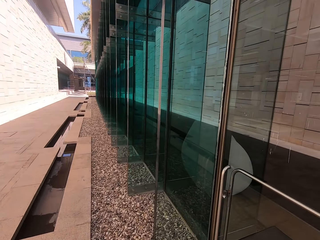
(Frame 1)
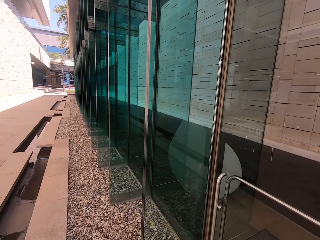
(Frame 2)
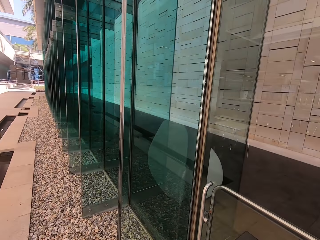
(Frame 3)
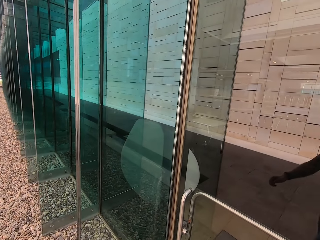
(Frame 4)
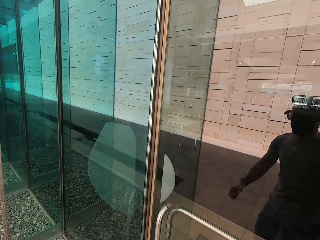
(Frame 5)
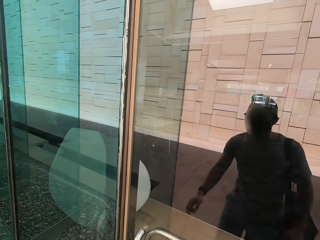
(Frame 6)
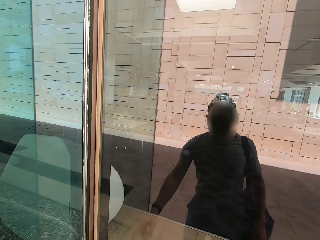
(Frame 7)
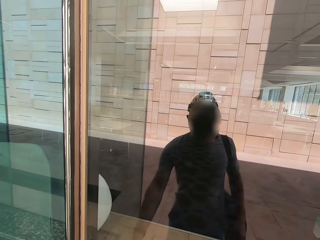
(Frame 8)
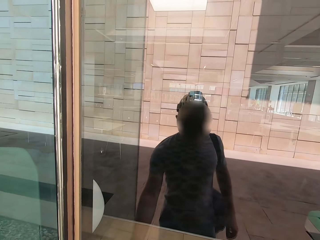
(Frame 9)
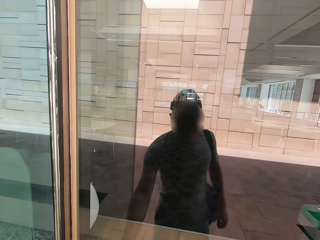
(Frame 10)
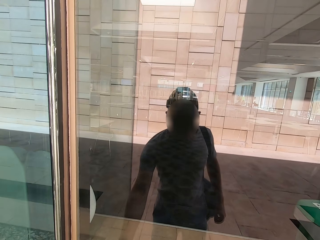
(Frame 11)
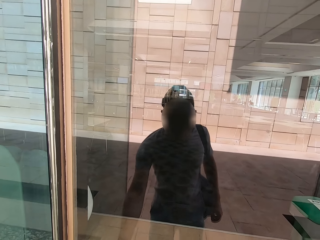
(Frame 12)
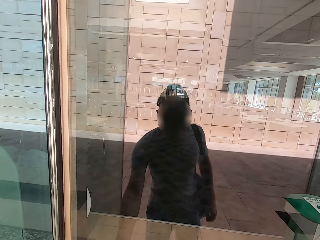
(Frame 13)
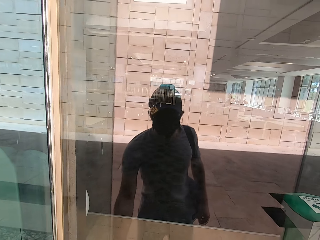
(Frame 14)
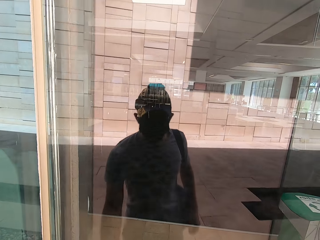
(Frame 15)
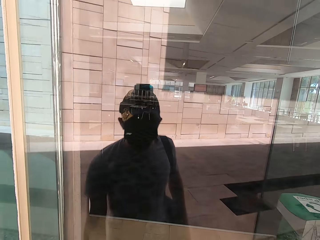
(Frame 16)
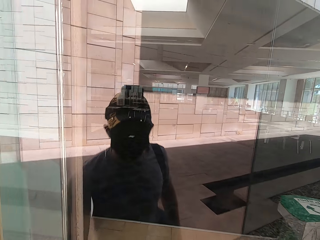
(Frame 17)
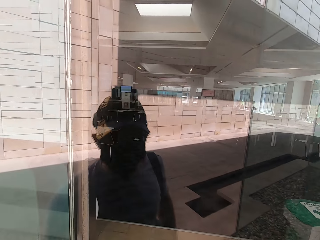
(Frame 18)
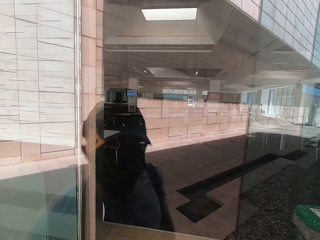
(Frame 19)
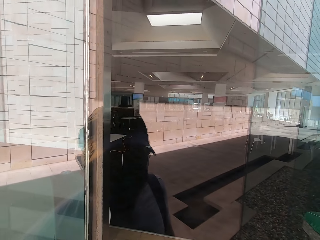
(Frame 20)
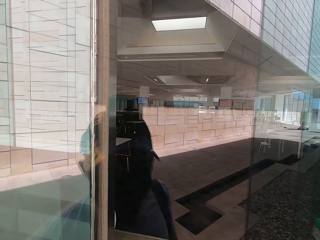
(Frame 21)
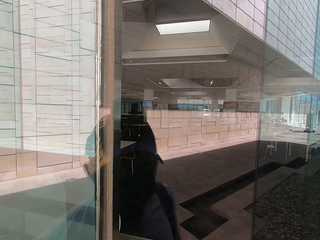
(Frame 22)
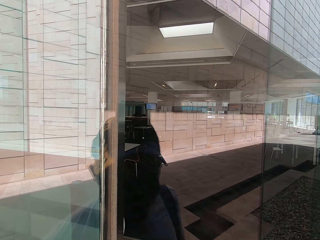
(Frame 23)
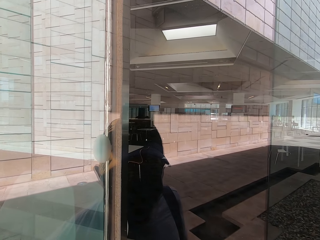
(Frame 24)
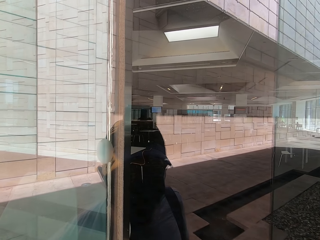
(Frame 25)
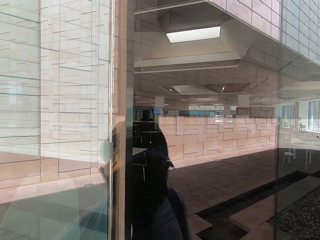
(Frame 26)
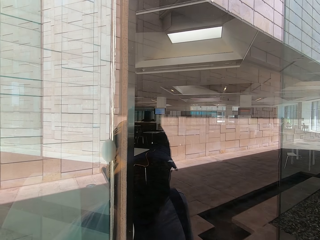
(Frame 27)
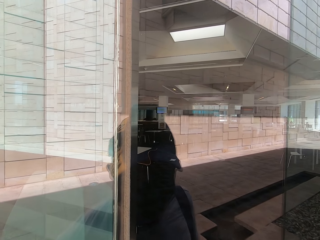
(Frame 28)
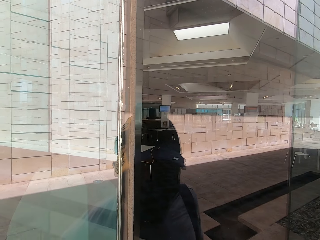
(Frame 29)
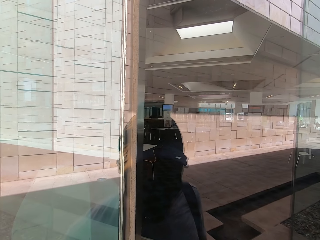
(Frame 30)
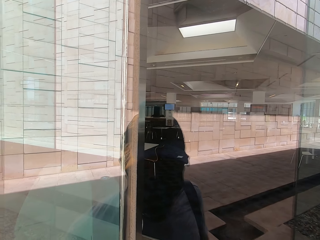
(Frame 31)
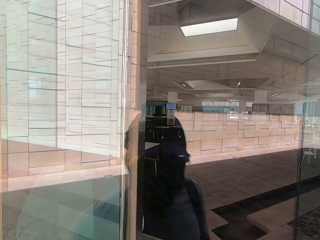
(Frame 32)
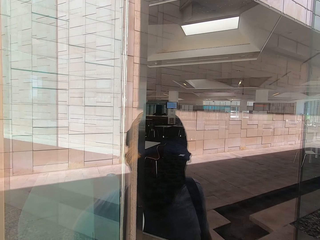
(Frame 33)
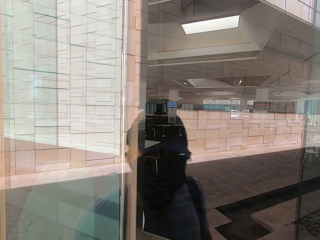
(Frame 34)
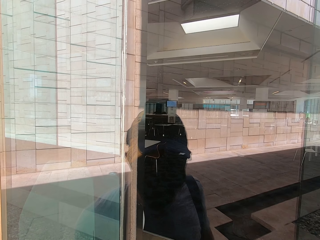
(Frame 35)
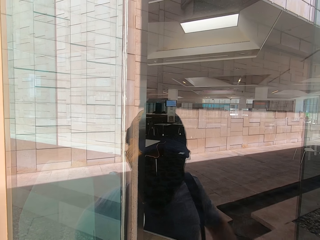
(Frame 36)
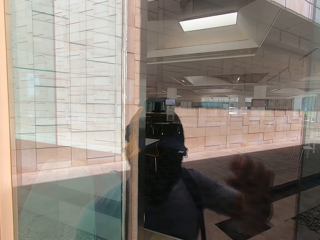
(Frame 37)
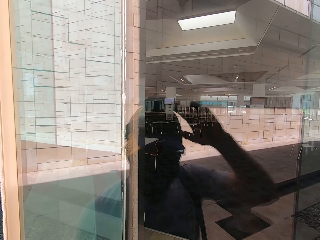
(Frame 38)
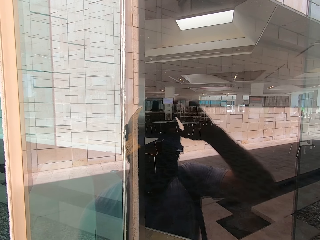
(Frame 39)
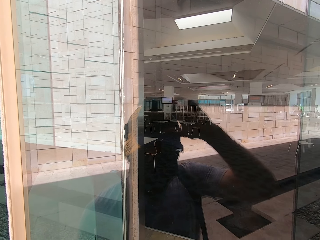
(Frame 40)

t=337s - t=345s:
The camera wearer holds the metal bar. They hold the door.
